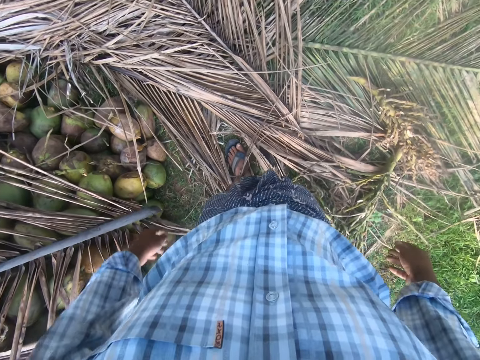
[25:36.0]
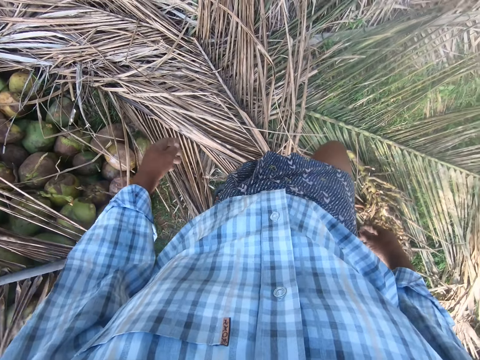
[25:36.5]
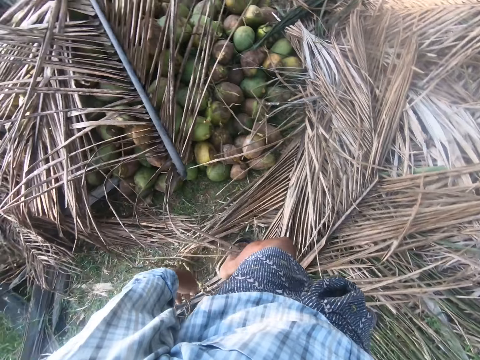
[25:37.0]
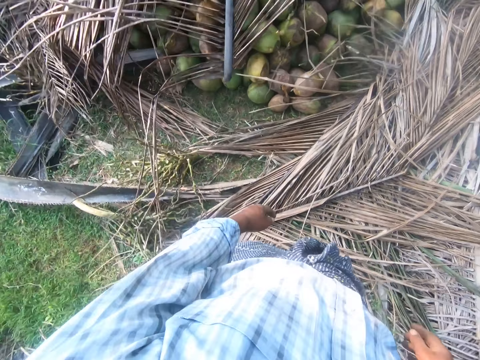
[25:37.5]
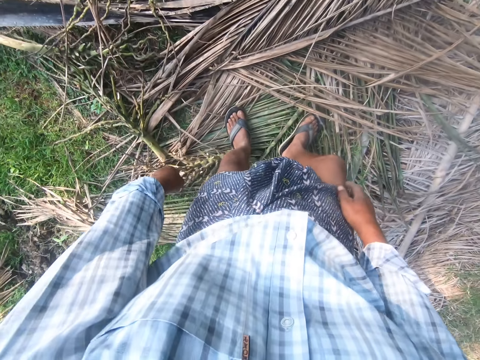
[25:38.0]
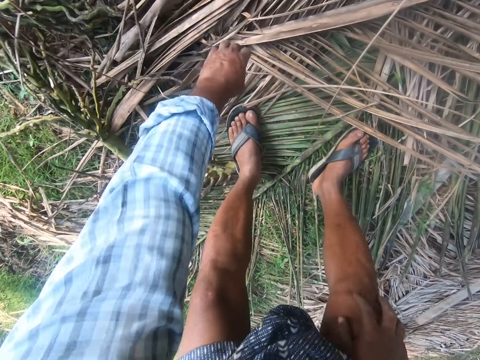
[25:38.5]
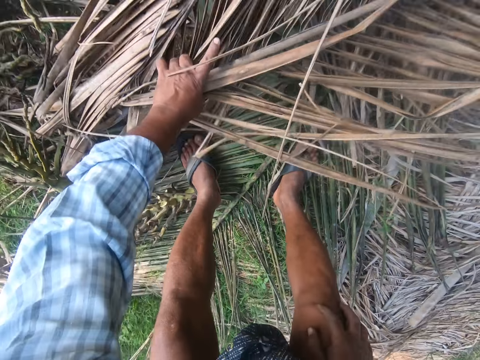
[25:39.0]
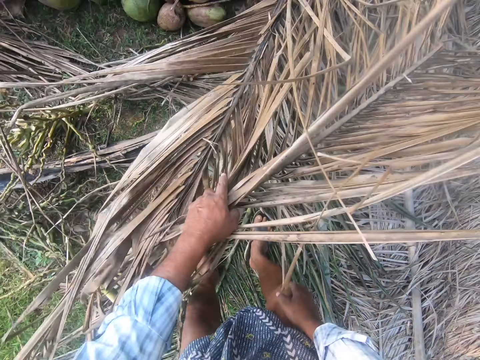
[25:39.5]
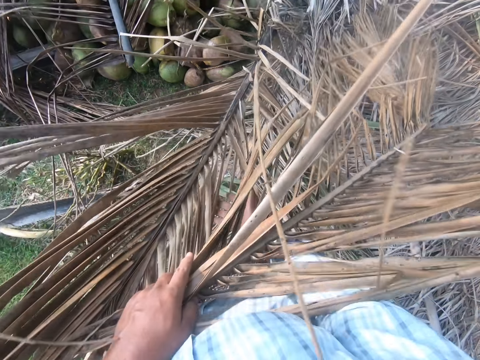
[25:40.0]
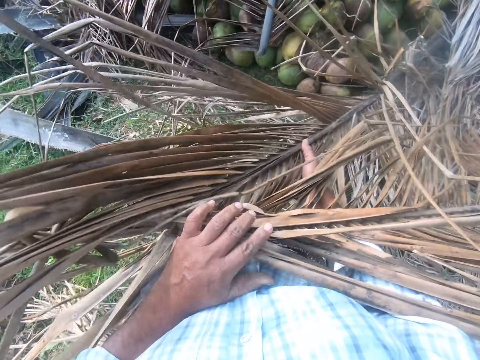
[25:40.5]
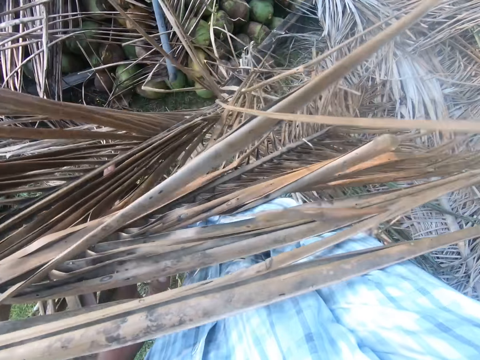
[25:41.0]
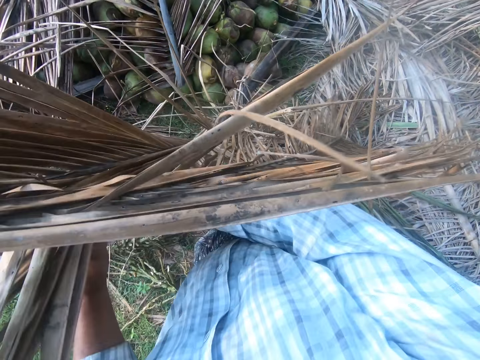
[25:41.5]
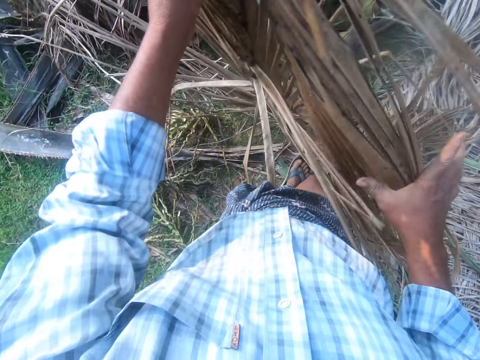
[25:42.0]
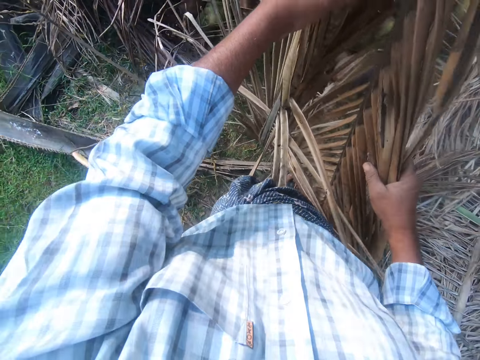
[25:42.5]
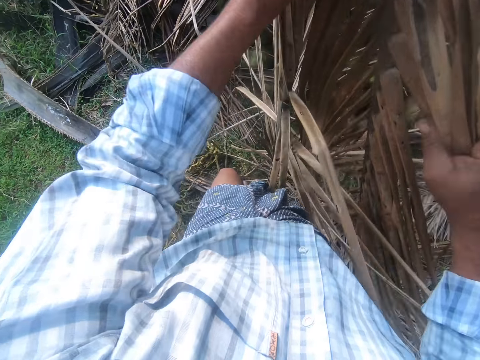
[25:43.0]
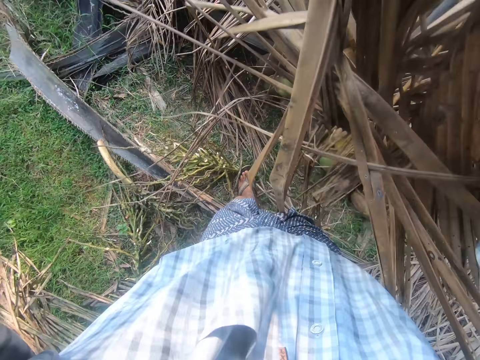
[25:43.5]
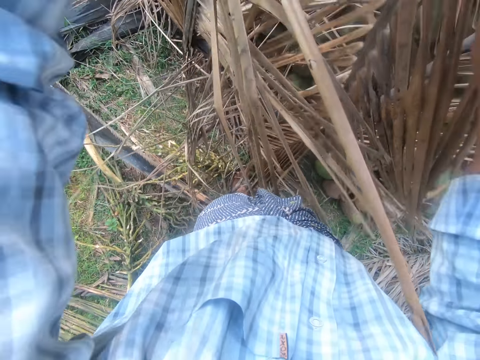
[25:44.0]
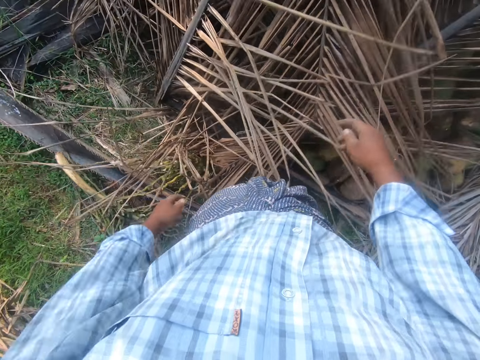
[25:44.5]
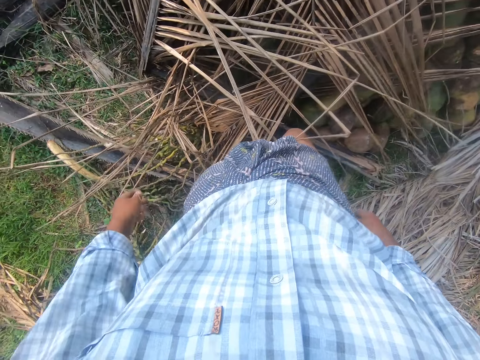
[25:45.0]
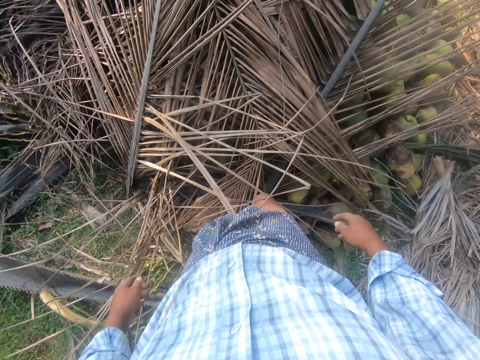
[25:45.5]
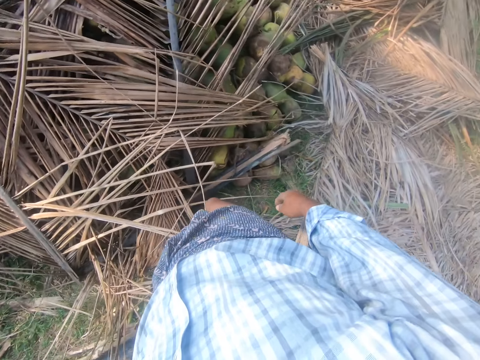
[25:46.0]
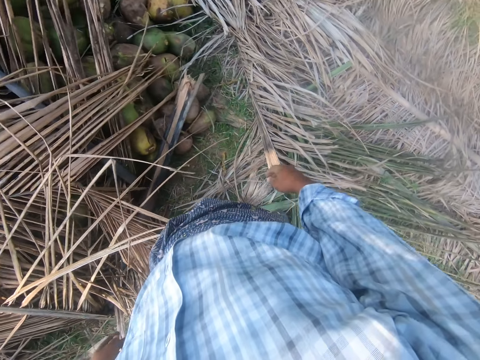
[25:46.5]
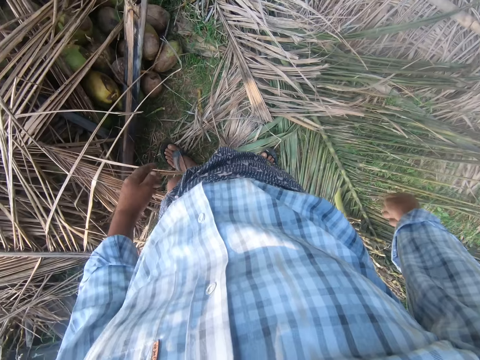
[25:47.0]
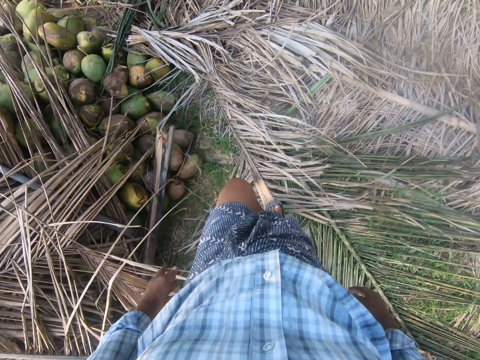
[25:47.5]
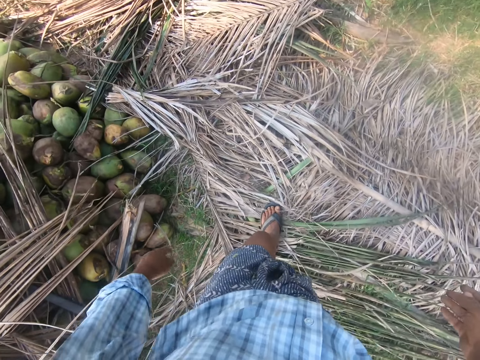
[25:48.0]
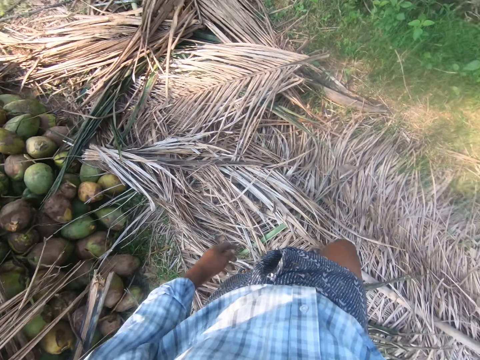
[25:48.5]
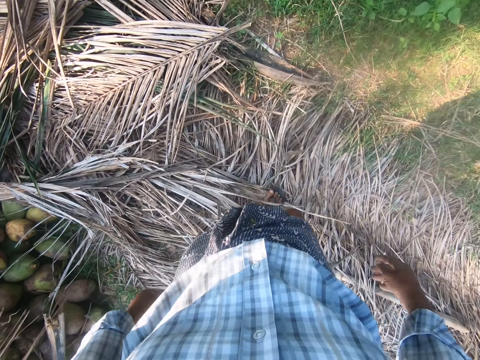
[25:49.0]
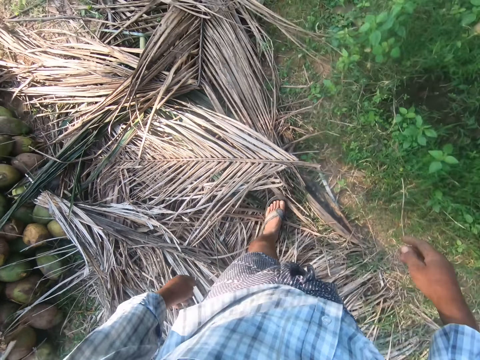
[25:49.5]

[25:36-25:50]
The camera wearer lifts the palm leaf. They pick dried palm fronds. They hold the palm leaf. They throw the palm leaf. They cover the coconuts with the palm fronds. They step forward.

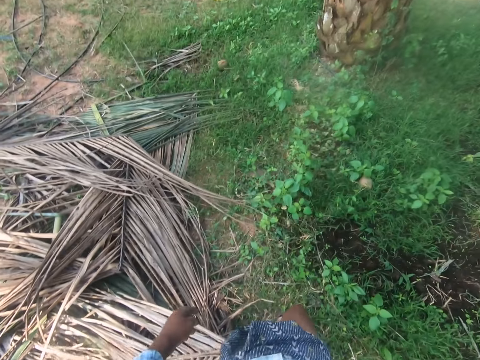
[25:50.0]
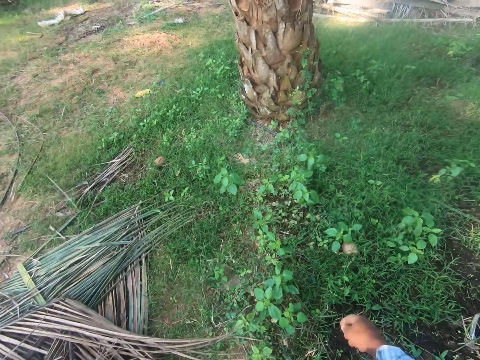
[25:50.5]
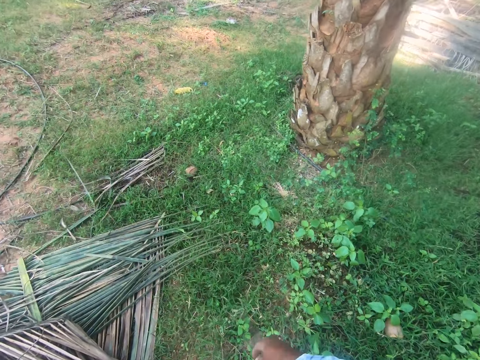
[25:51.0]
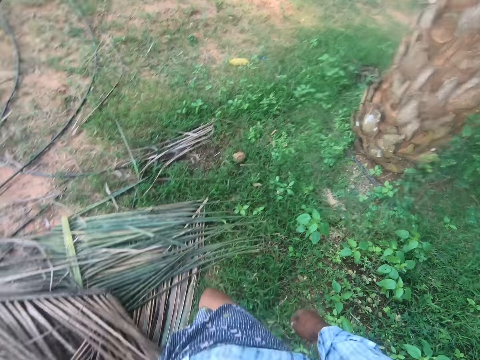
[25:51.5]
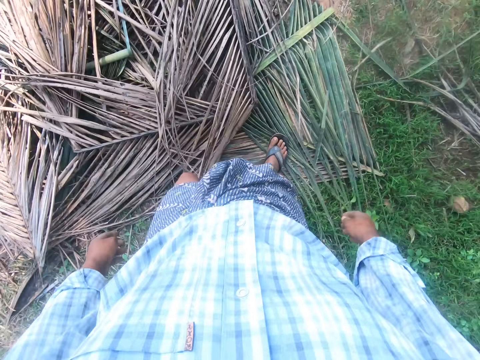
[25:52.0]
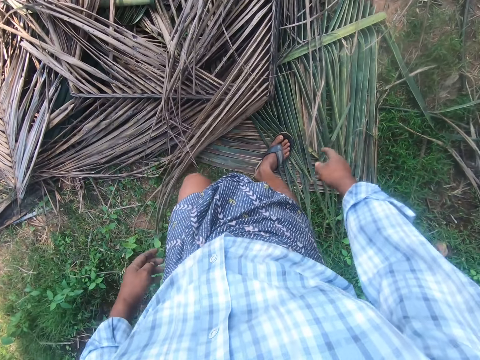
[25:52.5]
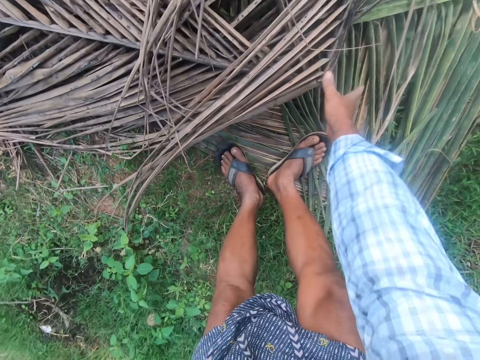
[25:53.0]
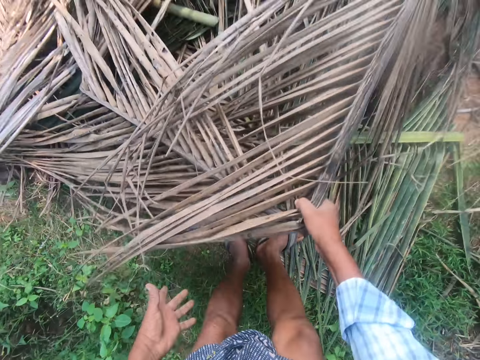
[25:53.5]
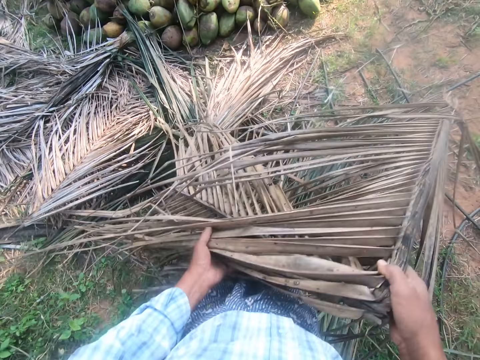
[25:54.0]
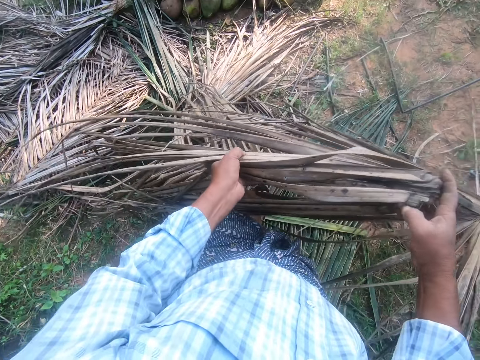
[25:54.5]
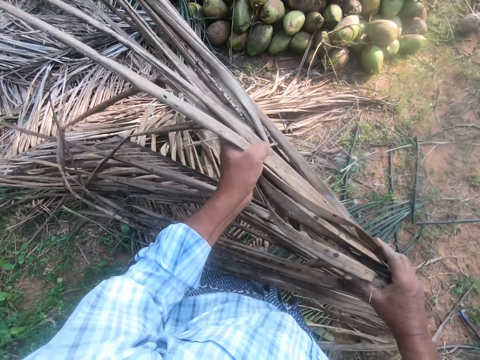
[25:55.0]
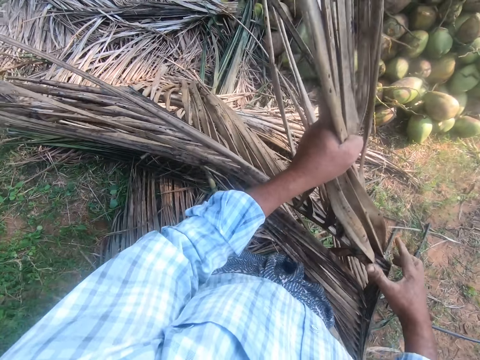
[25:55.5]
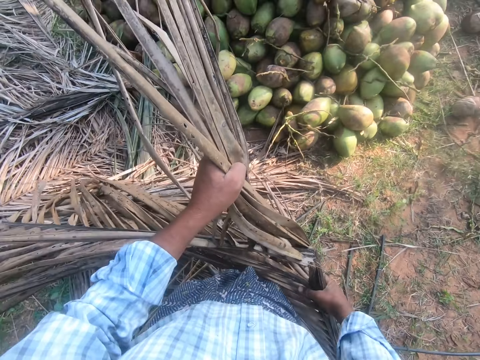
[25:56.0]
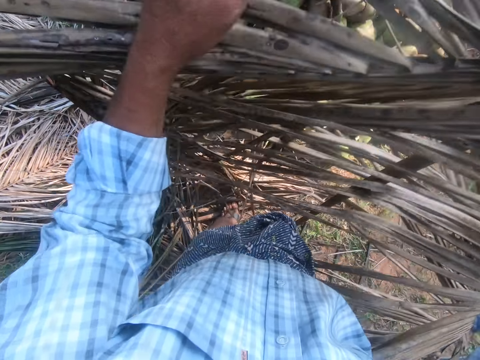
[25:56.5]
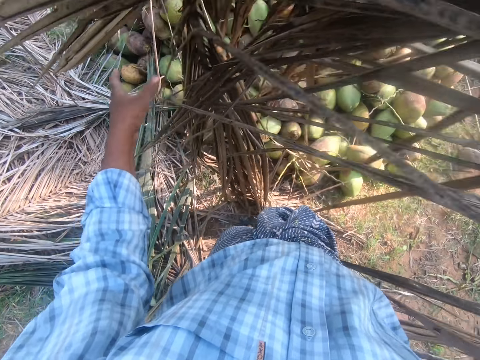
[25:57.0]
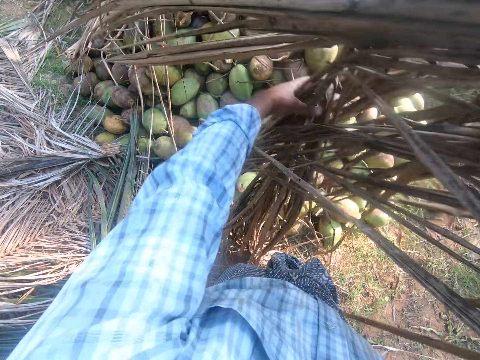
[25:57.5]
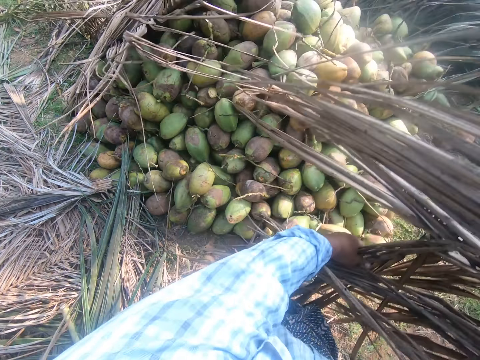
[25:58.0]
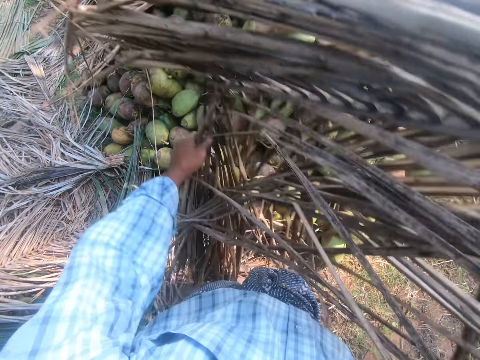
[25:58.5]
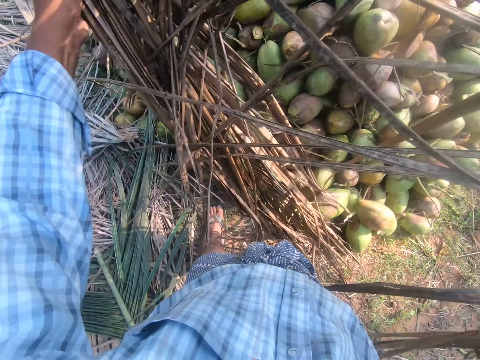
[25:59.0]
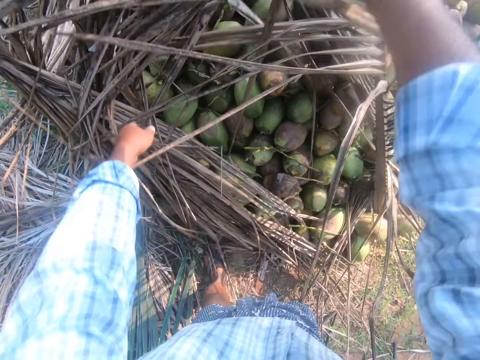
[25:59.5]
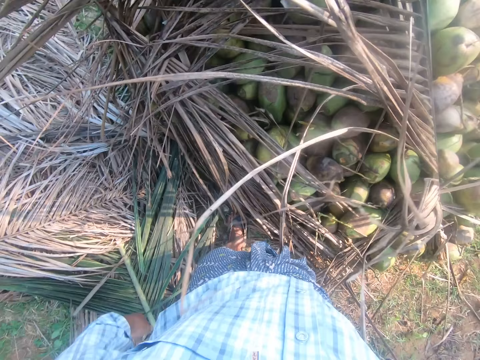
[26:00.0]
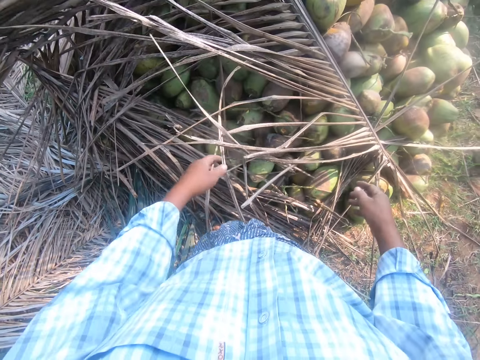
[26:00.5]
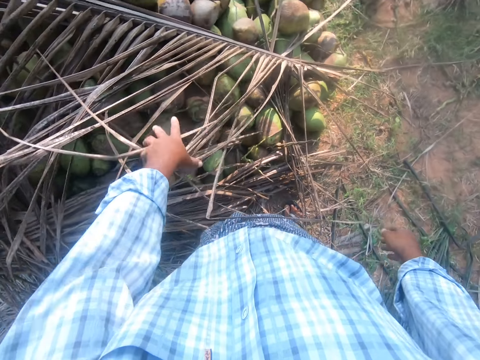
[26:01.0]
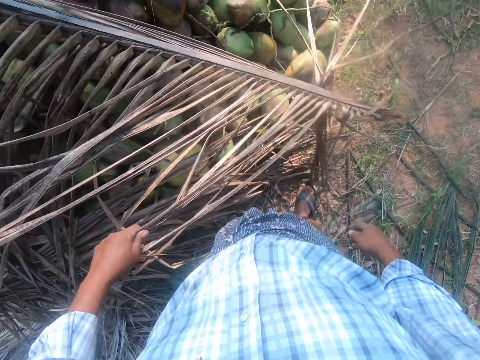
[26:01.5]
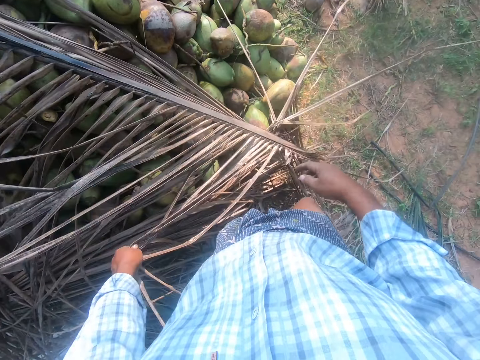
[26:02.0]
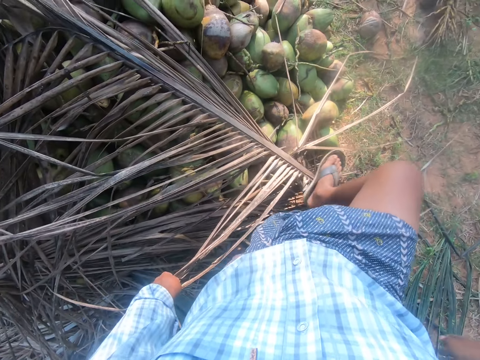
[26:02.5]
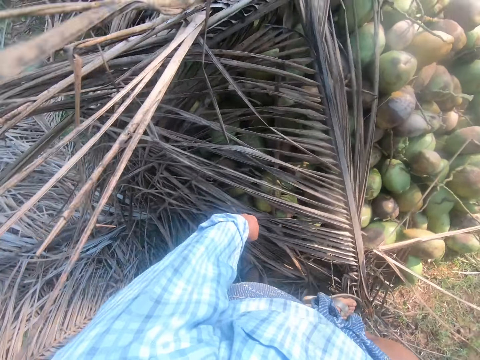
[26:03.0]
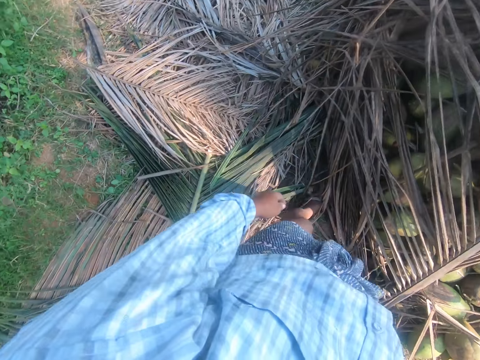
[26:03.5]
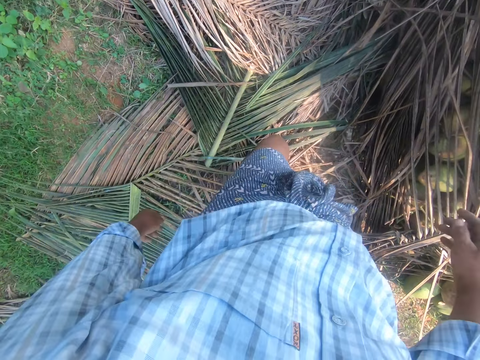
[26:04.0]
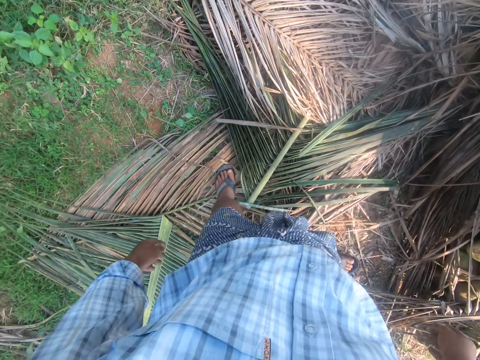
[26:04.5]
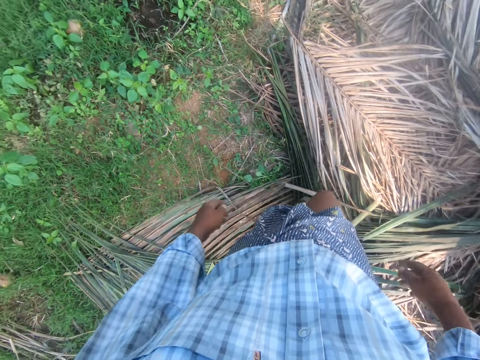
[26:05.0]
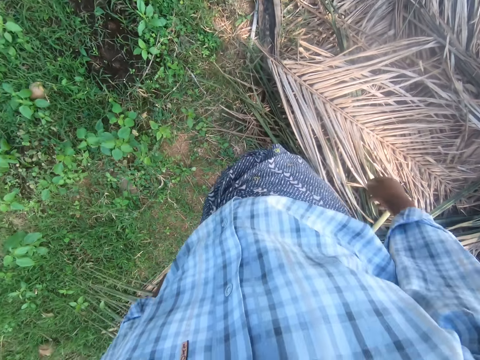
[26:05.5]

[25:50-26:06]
The camera wearer lifts the palm leaf. They pick dried palm fronds. They throw the palm leaf. They cover the coconuts with the palm fronds. They move the palm leaf. They step on the palm leaf and step forward.
